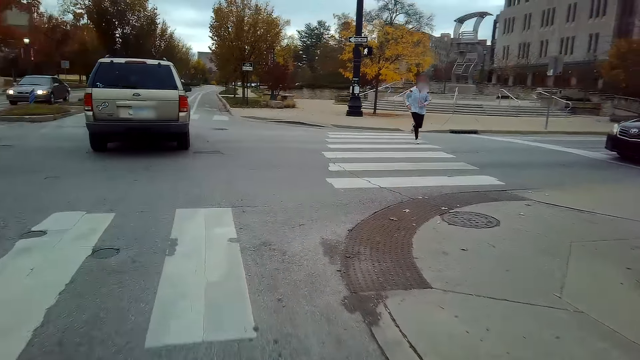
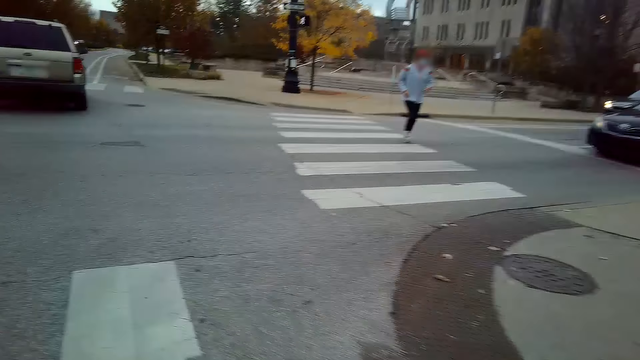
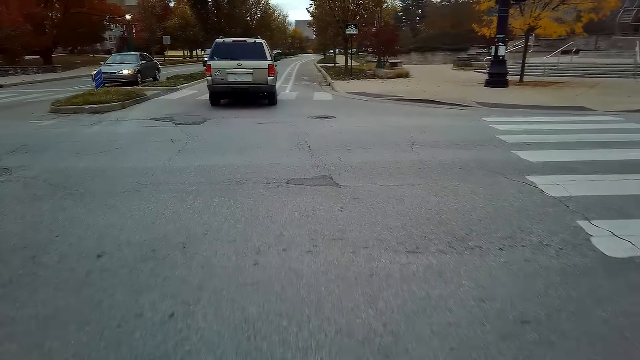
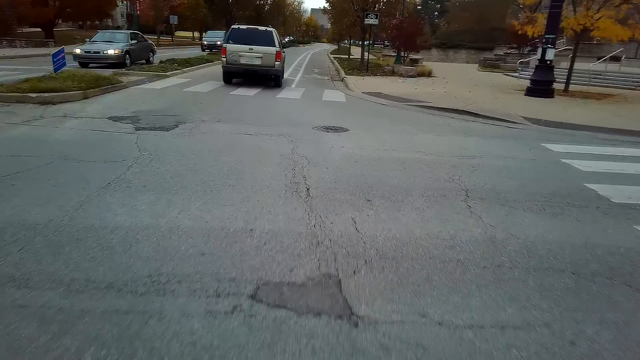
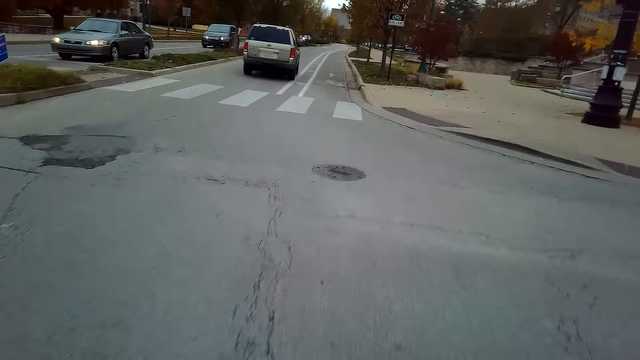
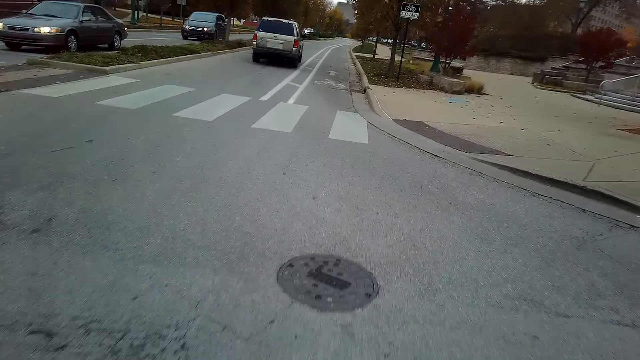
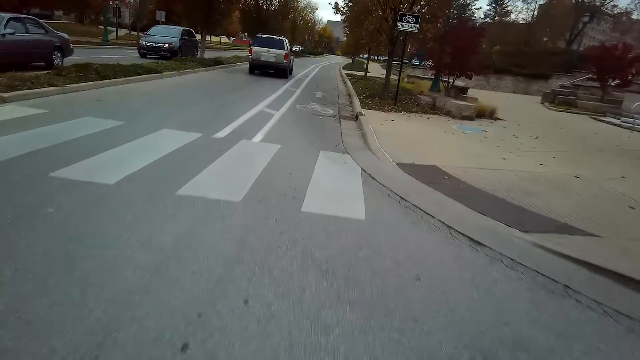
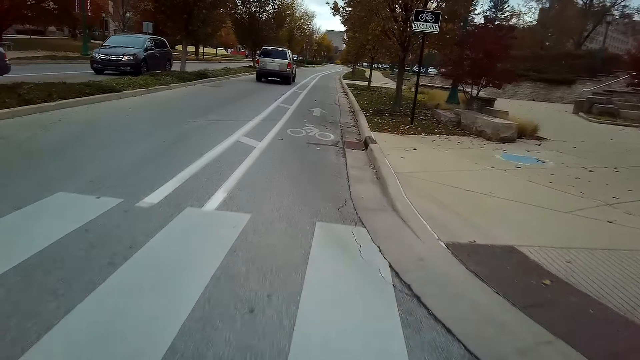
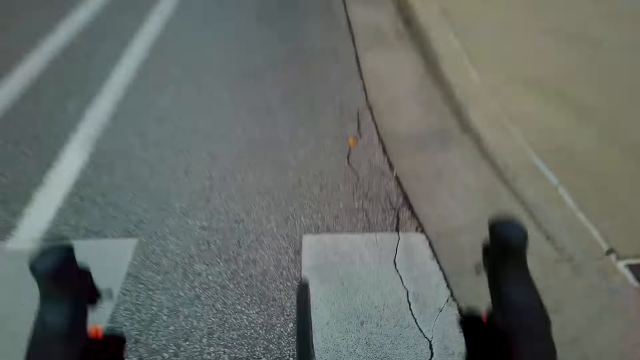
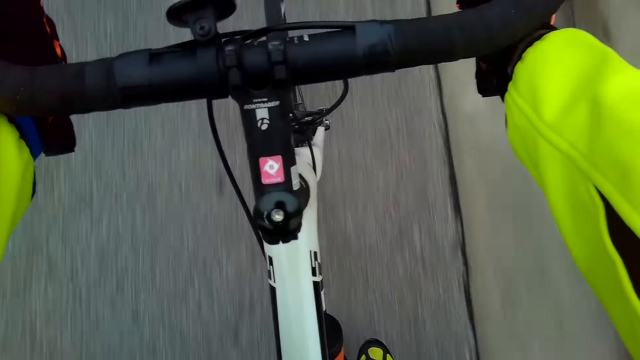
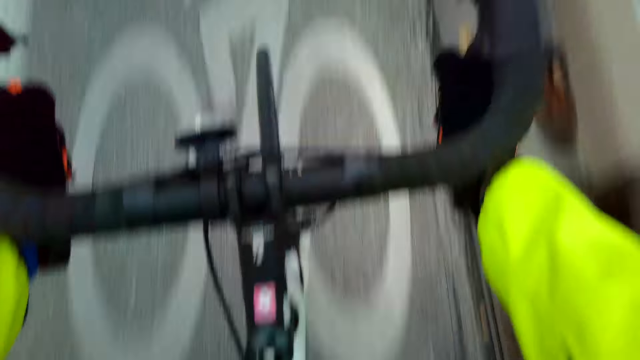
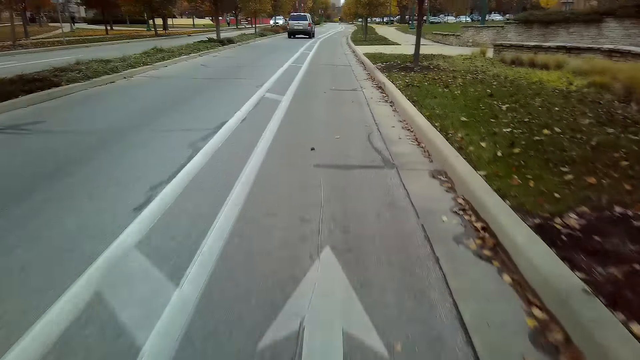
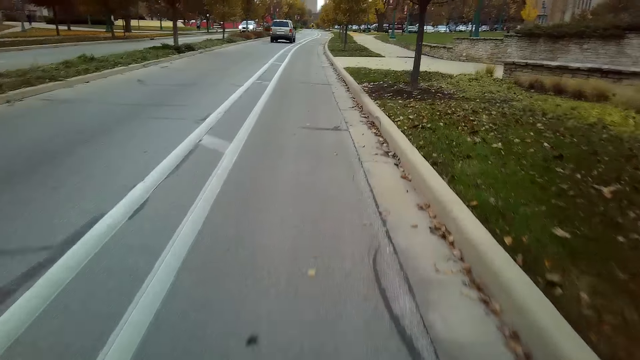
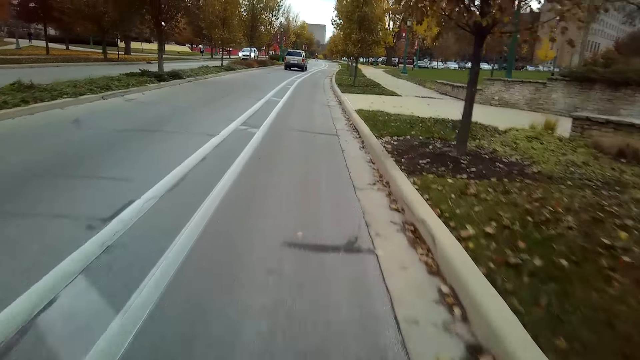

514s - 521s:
The camera wearer rides a bicycle on the road.

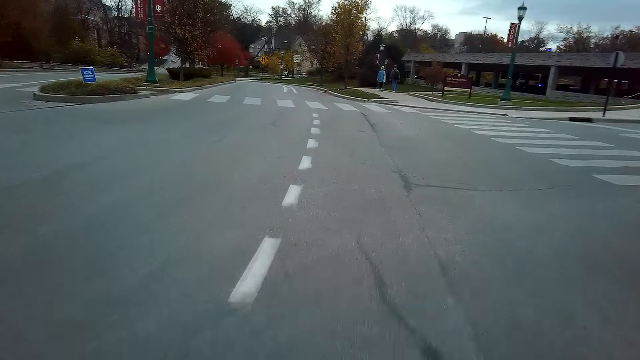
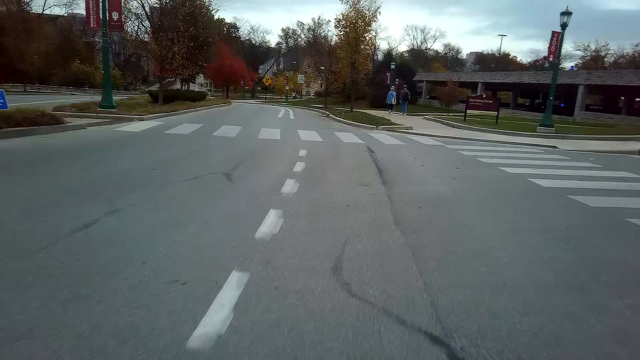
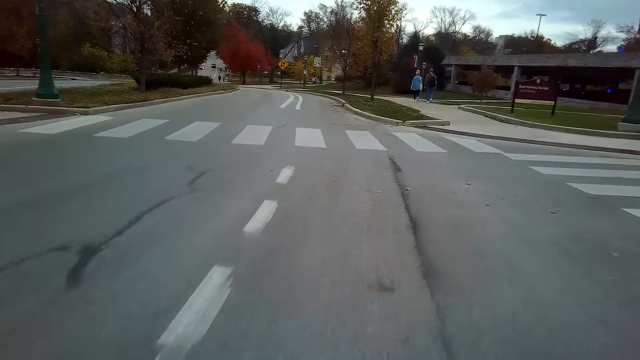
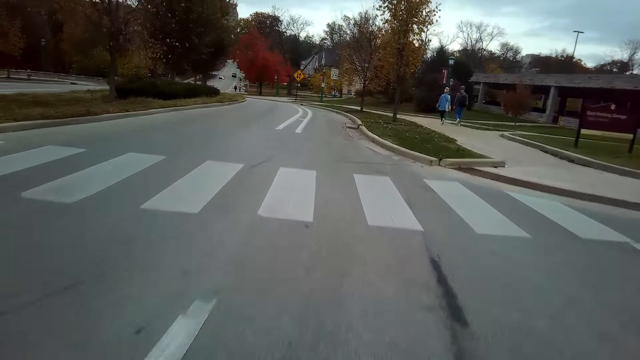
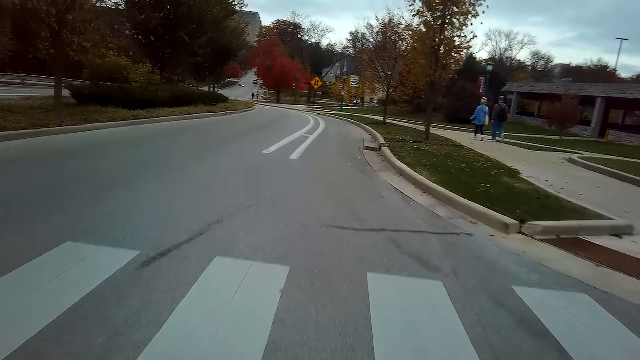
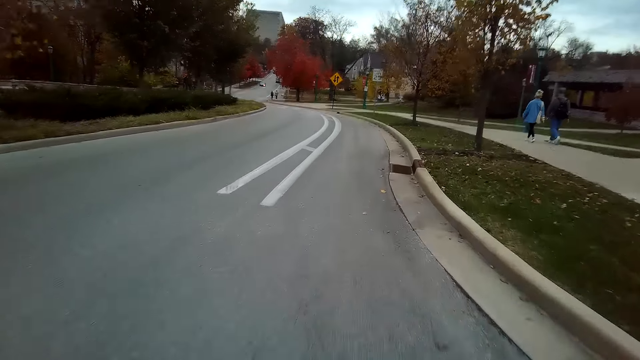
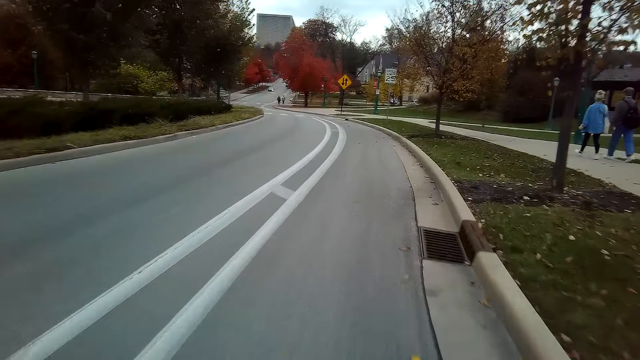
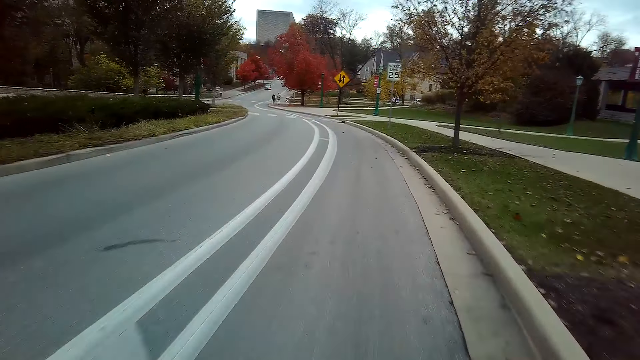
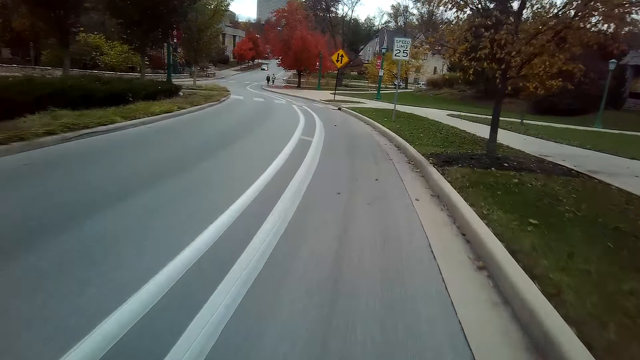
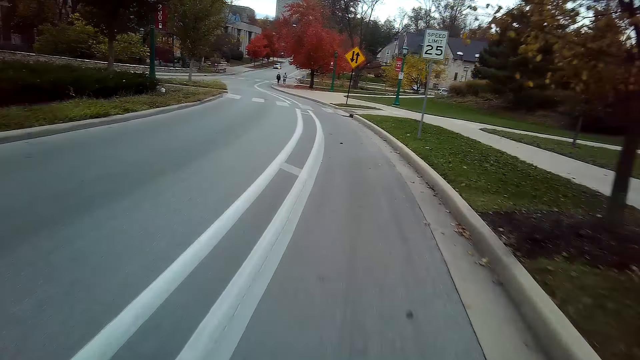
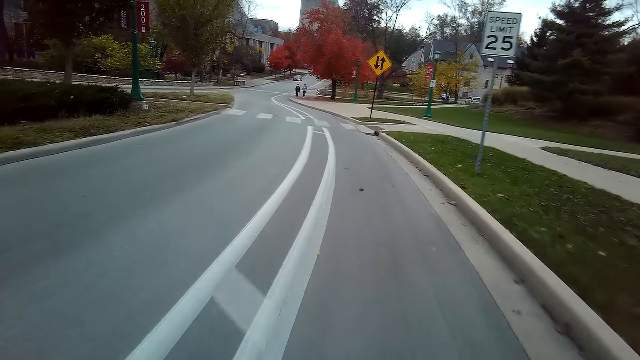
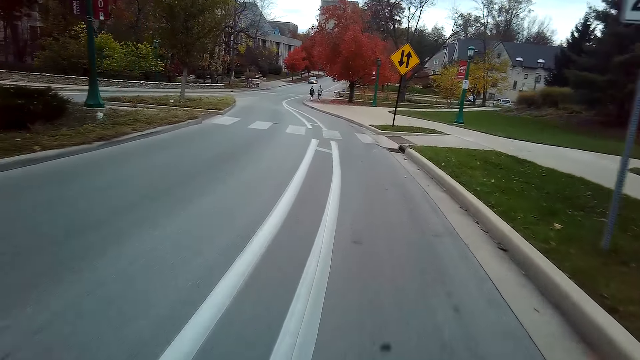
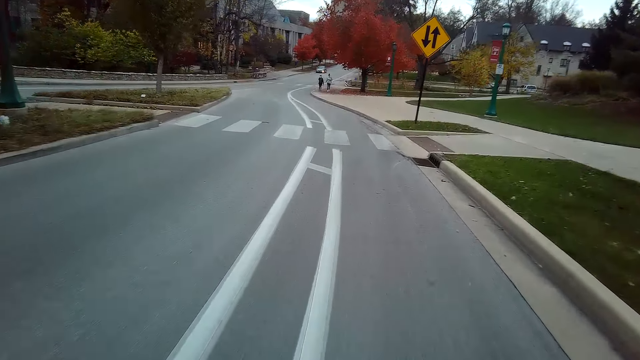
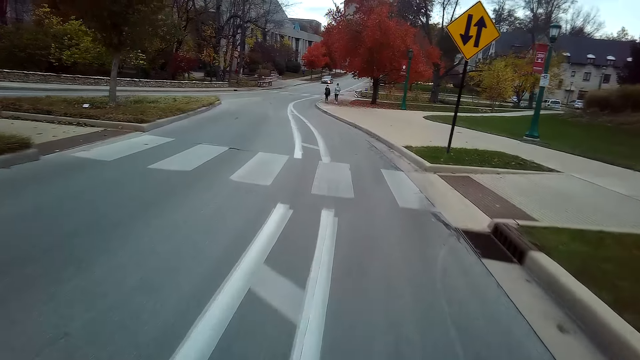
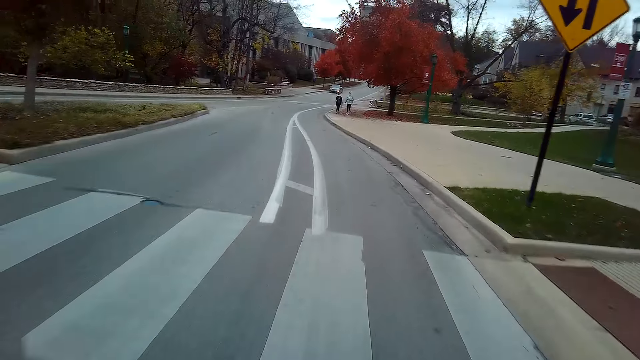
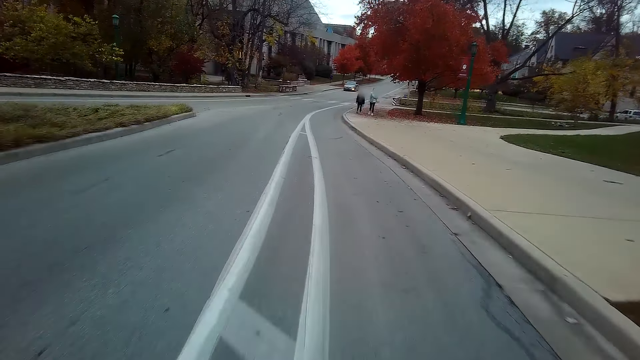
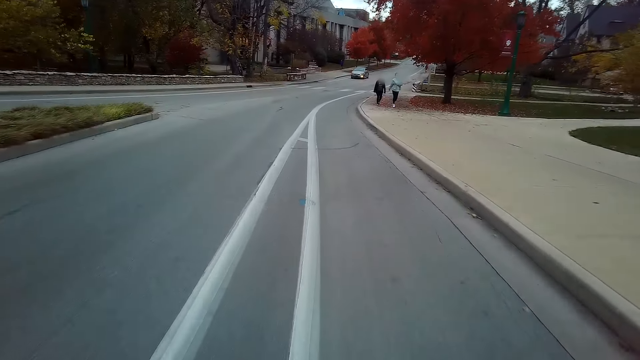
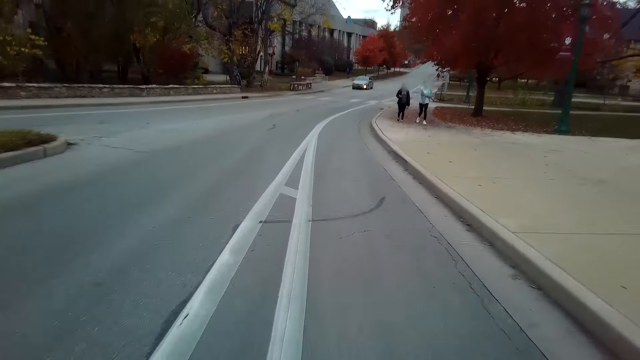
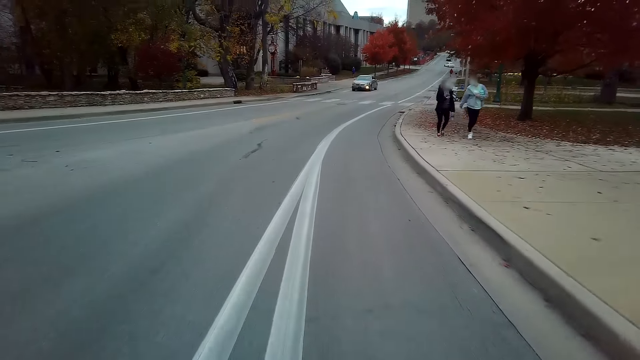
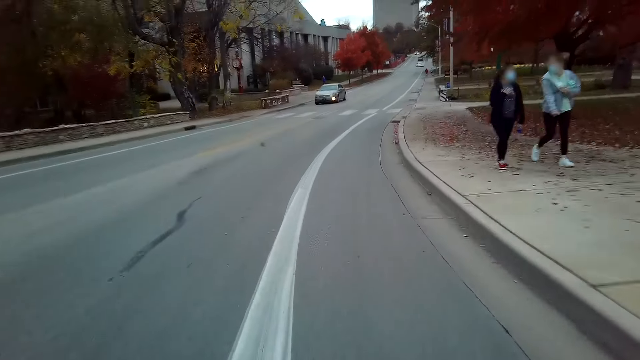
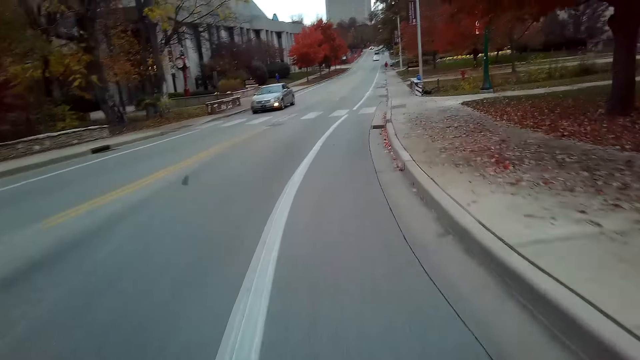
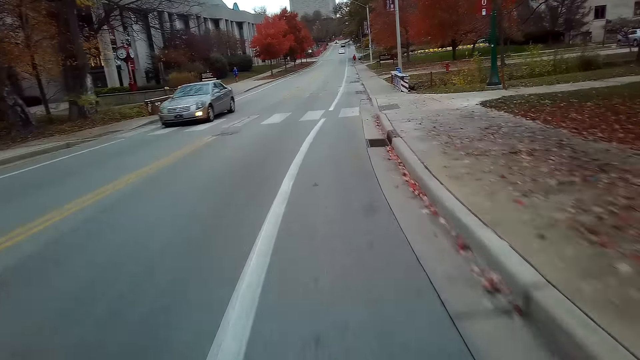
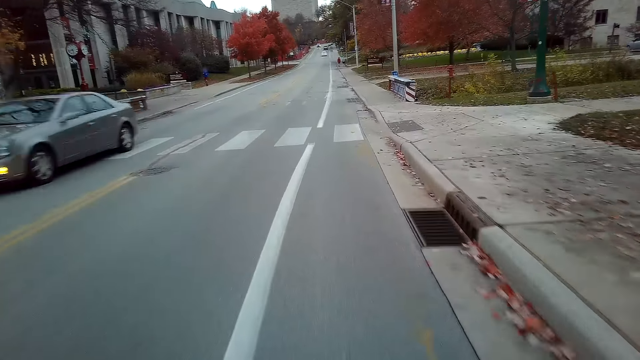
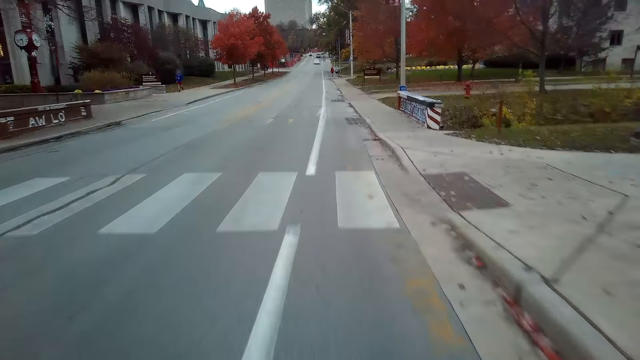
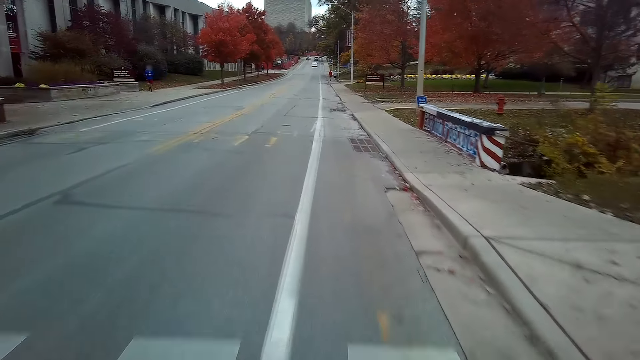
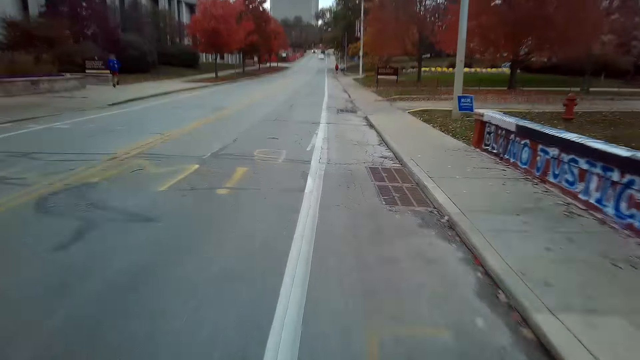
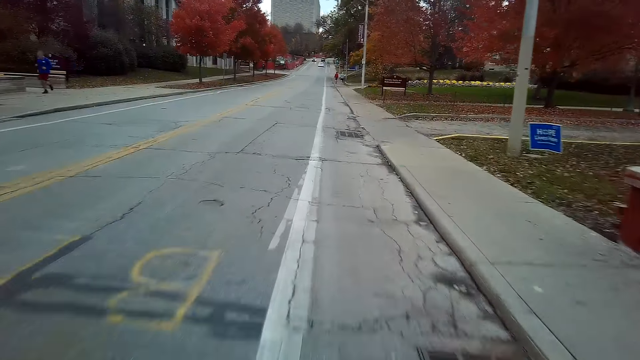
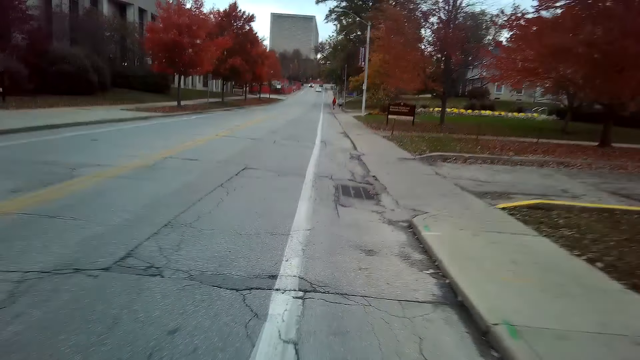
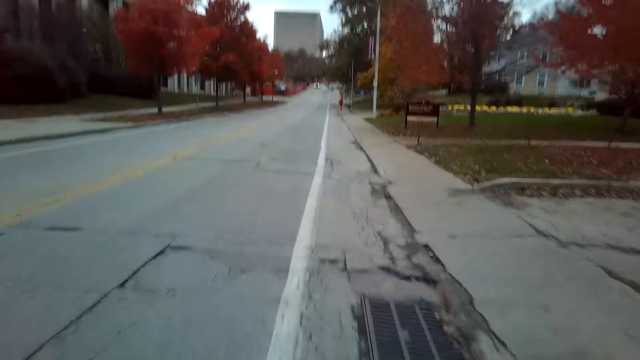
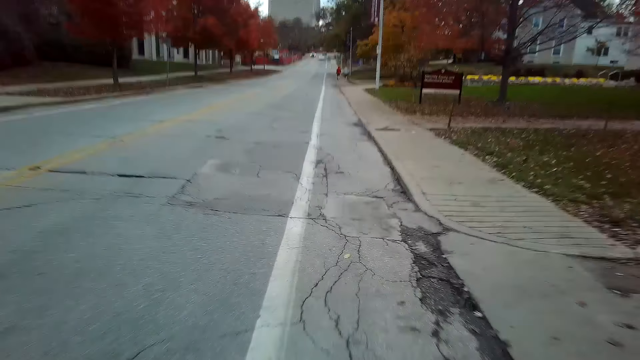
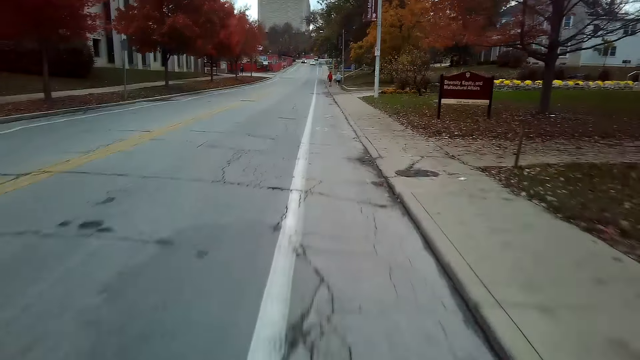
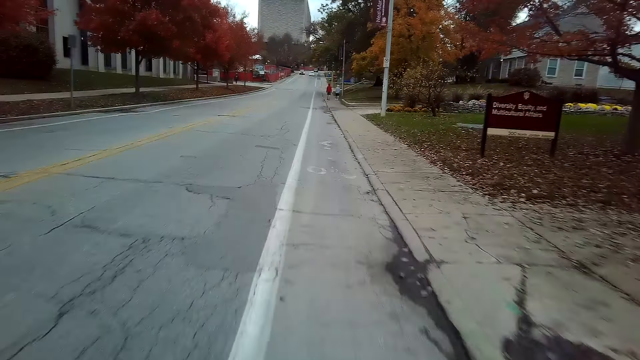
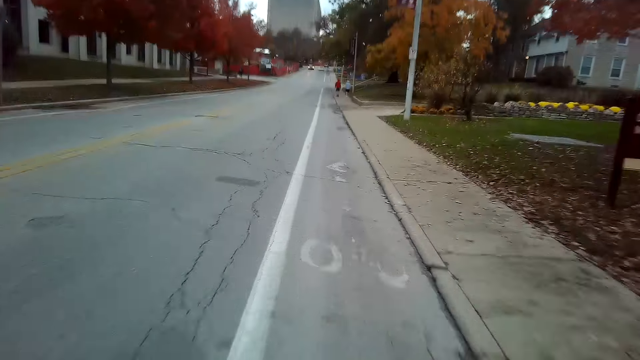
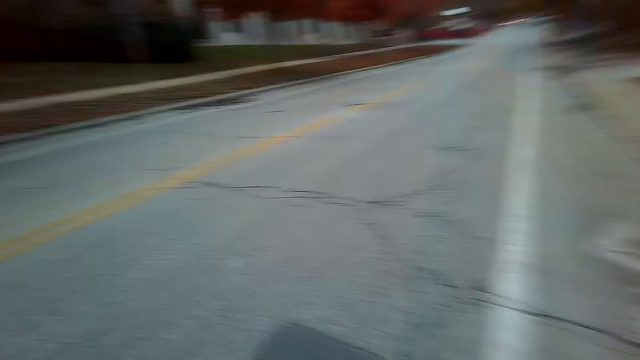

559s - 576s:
A lady and a man walk on the road. Another lady and a third lady walk on the road. Another man jogs on the road.
